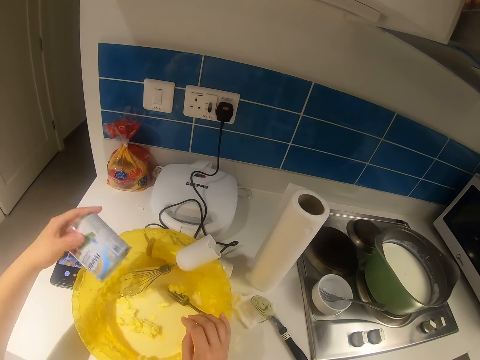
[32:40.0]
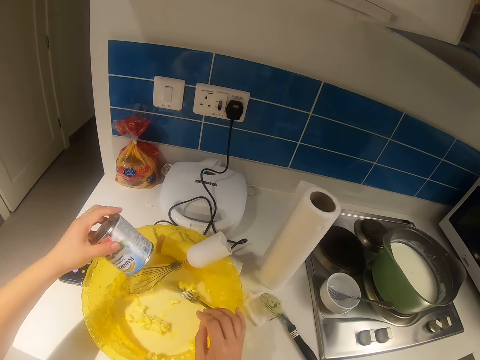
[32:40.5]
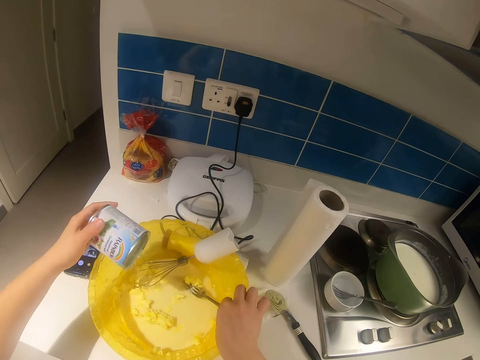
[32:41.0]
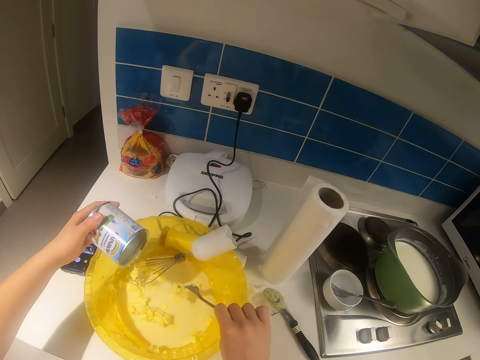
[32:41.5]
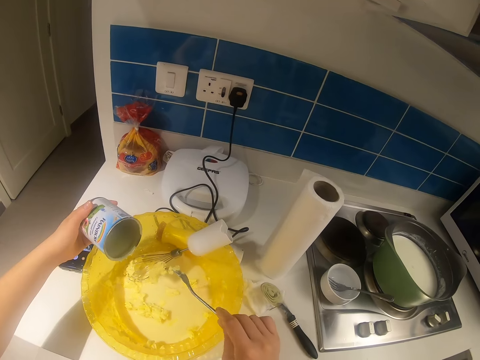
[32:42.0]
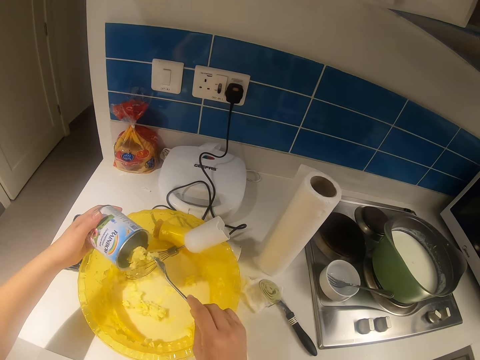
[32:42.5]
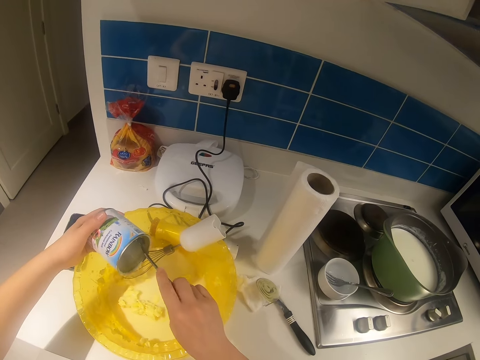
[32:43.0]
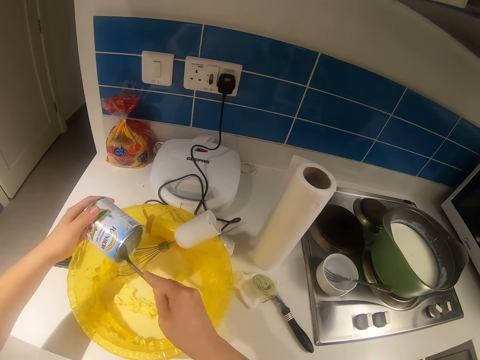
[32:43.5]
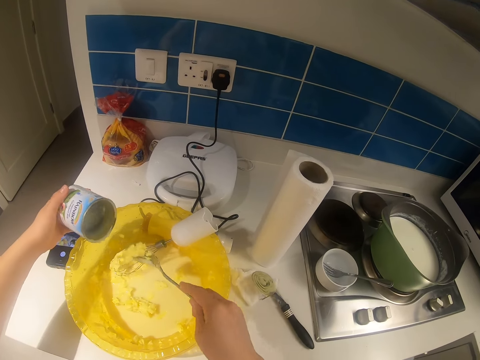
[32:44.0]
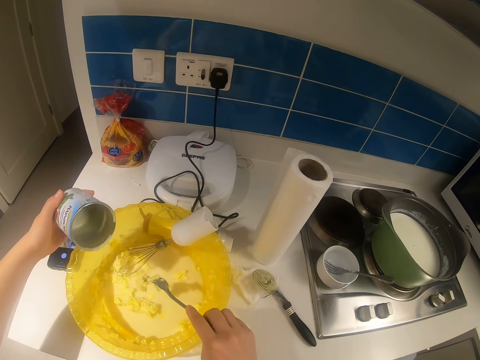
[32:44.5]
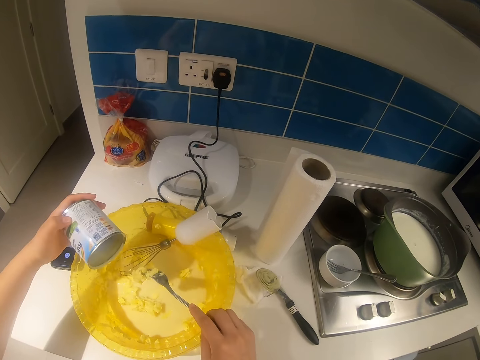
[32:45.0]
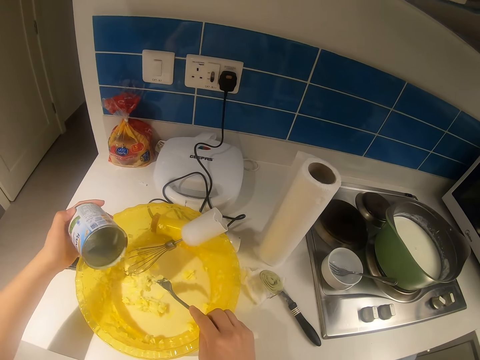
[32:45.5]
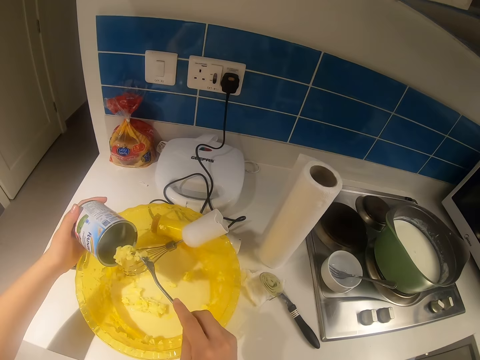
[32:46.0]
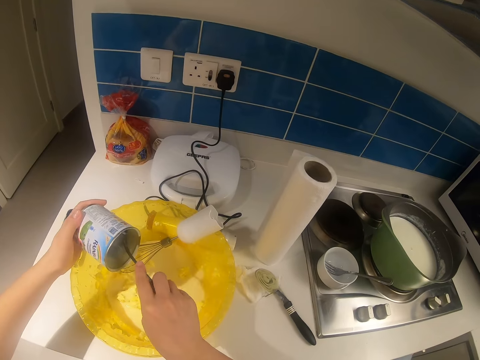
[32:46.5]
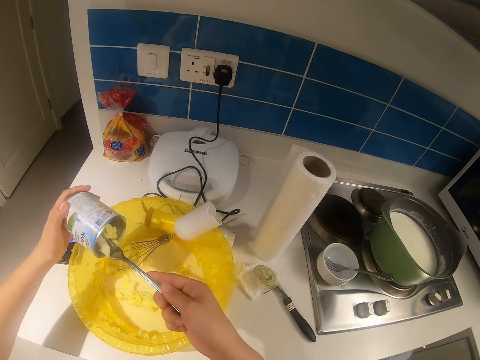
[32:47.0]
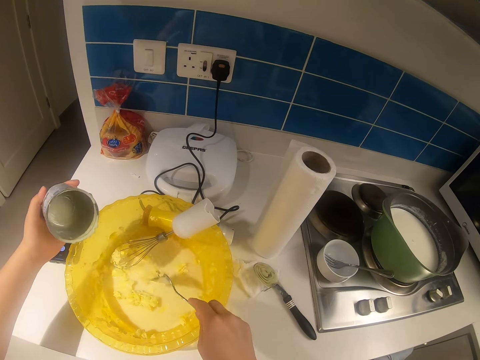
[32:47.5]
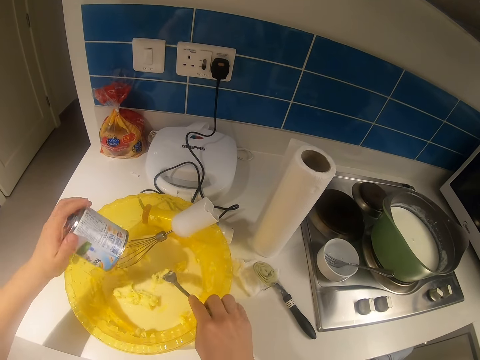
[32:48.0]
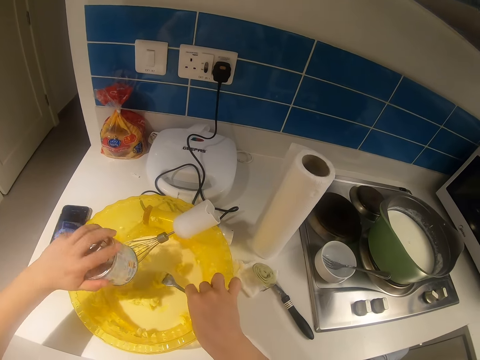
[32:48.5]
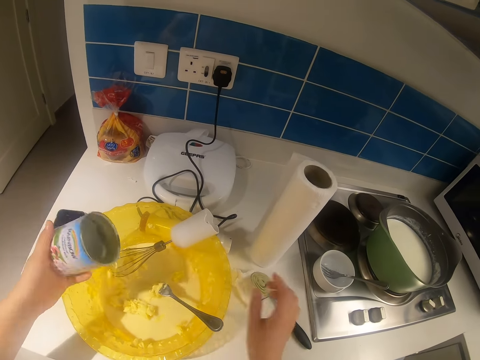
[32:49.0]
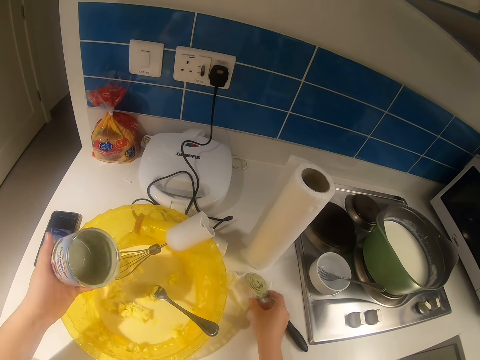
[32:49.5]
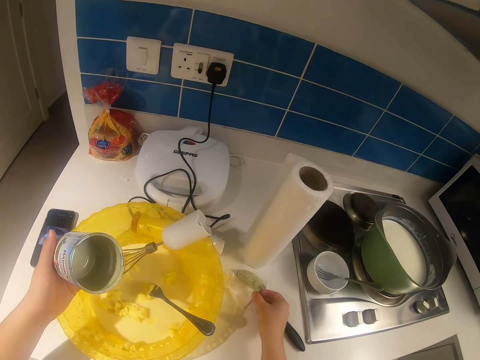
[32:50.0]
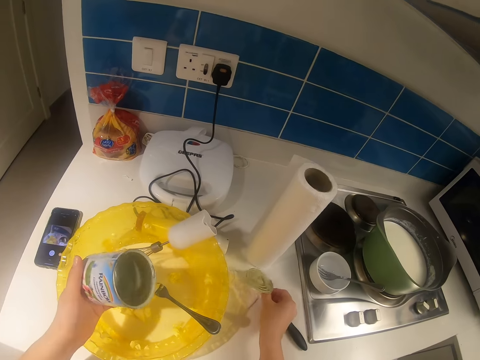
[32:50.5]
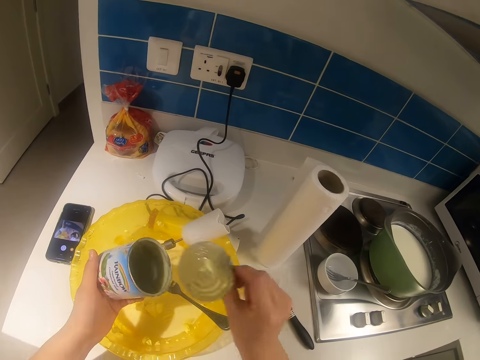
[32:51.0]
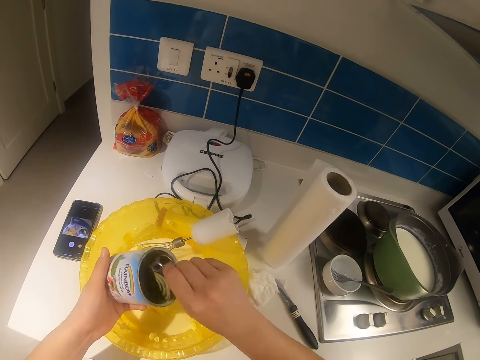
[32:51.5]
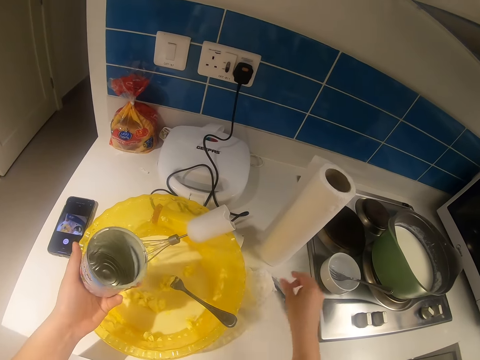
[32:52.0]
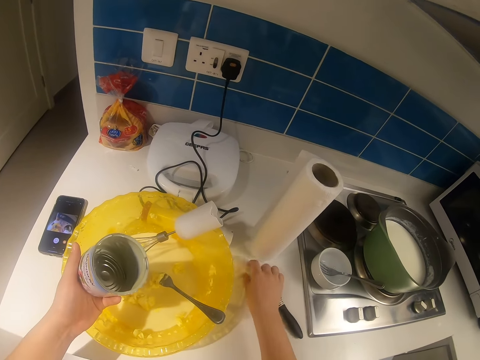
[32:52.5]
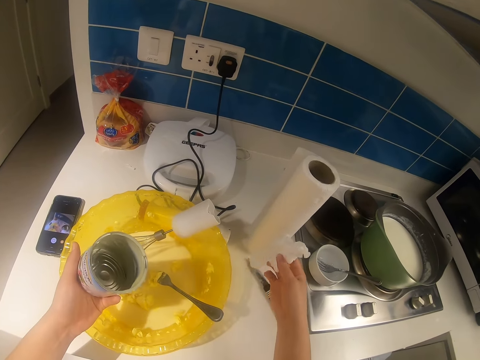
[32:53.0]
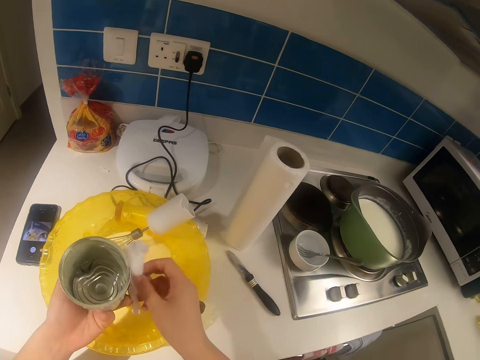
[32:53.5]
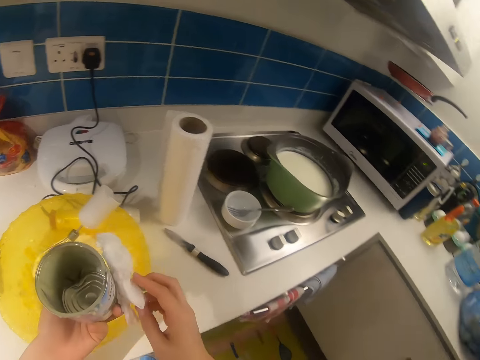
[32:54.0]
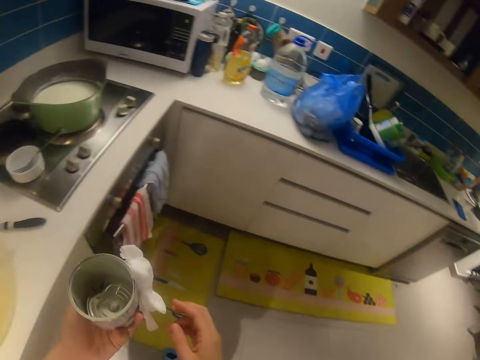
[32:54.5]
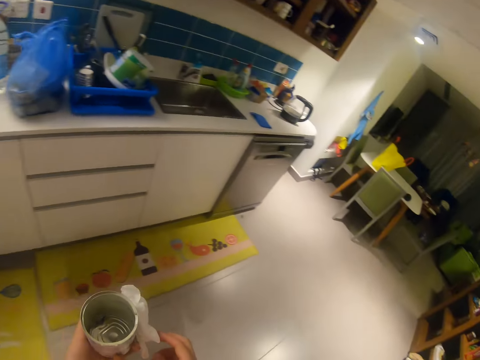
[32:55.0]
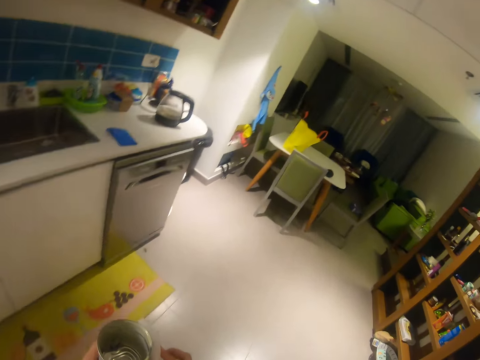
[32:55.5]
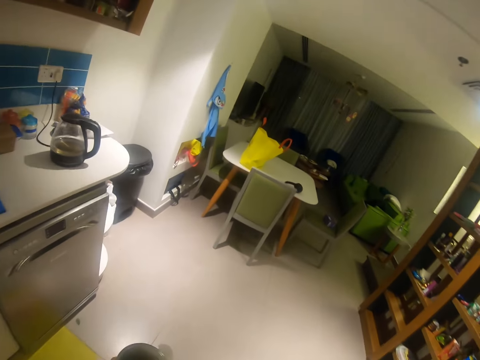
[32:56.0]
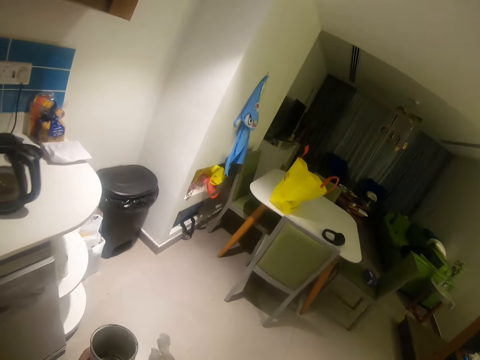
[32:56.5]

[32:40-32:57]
The camera wearer picks up the fork in the bowl with his right hand. He scoops milk or cheese from the milk tin with the fork in his right hand. He shakes the milk off the fork with his right hand. He puts the cheese on the bowl. He scoops milk from the milk tin with the fork in his right hand. He shakes the milk off the fork with his right hand. He shakes the milk tin in his left hand. He drops the fork in his right hand in the bowl. He picks up a cover of the milk tin on the kitchen slab with his right hand. He puts the cover into the milk tin with his right hand. He picks up a tissue on the kitchen slab with his right hand. He moves the tissue to his left hand. He walks towards the bin.

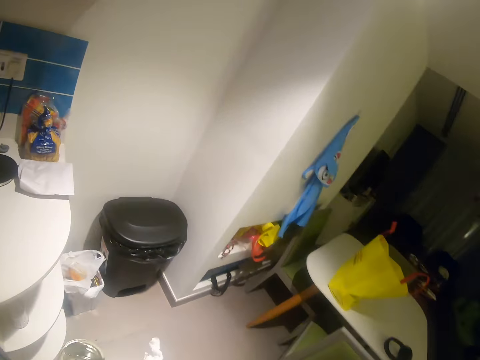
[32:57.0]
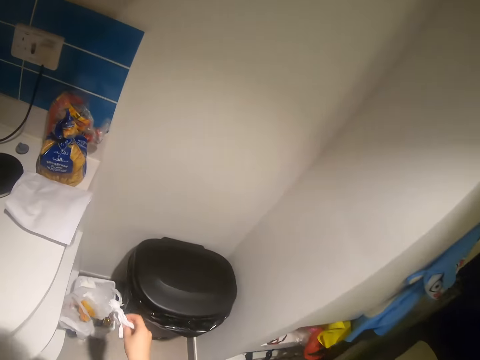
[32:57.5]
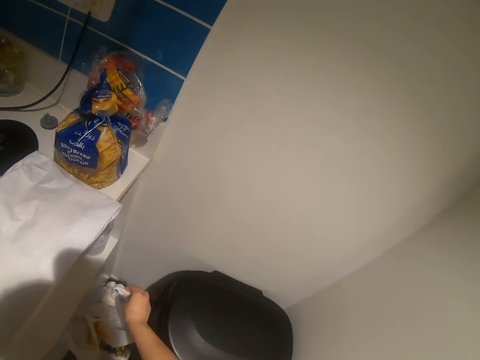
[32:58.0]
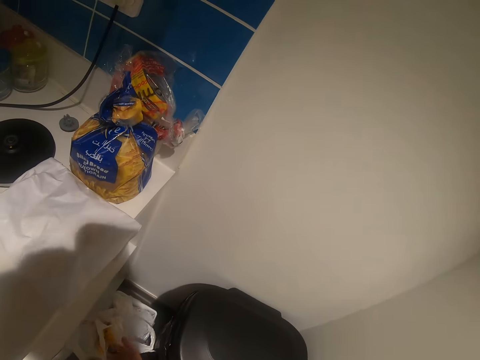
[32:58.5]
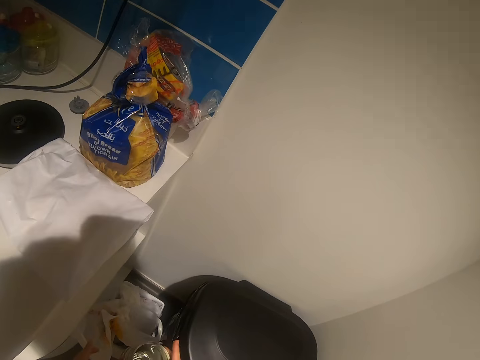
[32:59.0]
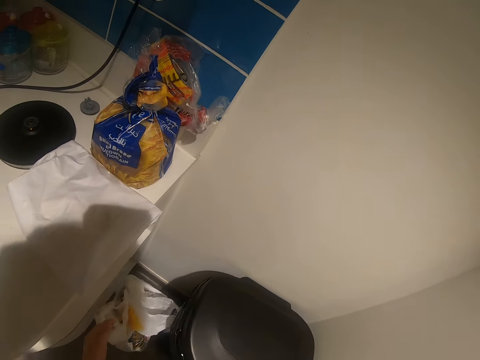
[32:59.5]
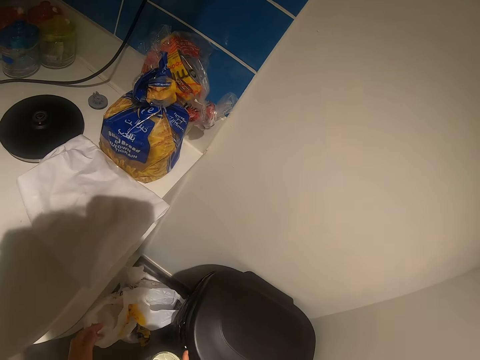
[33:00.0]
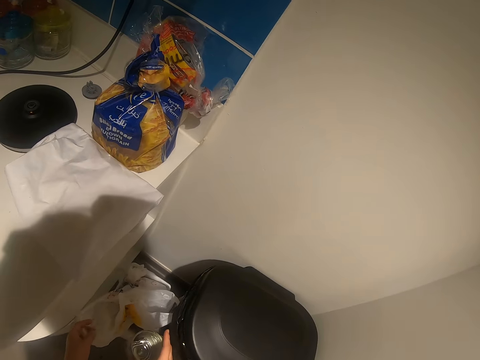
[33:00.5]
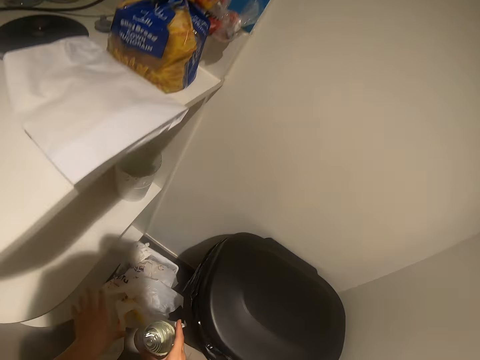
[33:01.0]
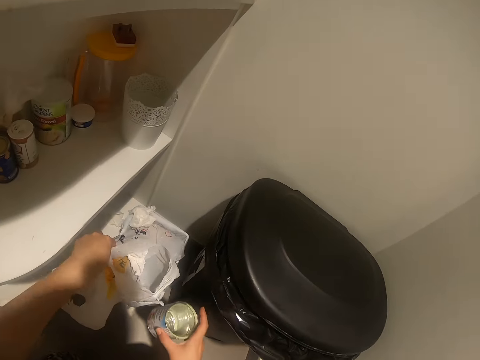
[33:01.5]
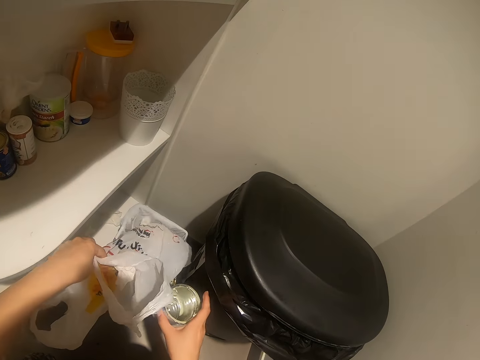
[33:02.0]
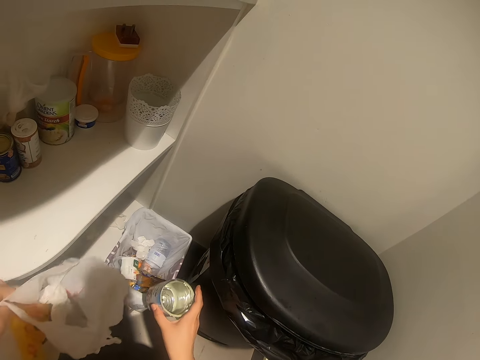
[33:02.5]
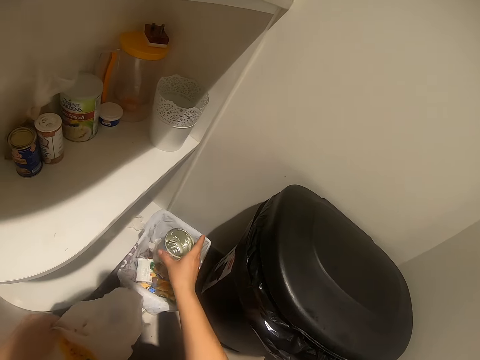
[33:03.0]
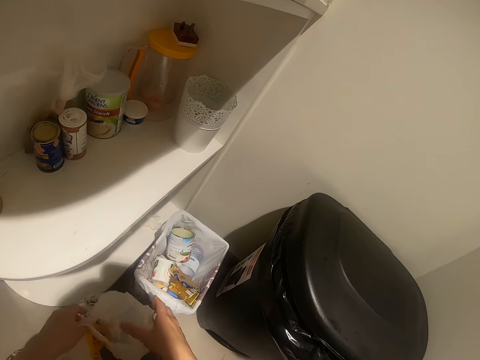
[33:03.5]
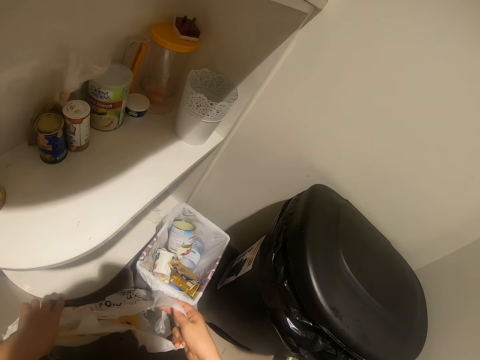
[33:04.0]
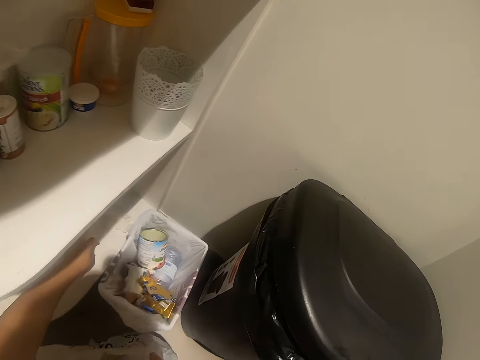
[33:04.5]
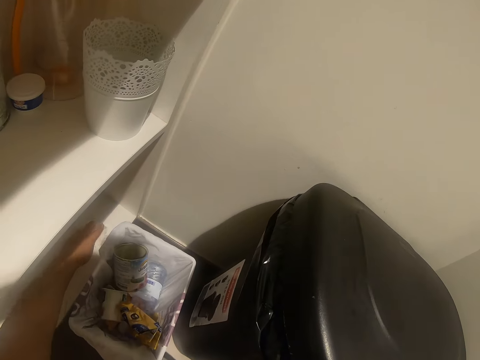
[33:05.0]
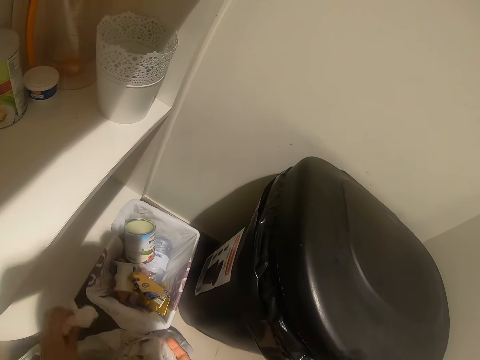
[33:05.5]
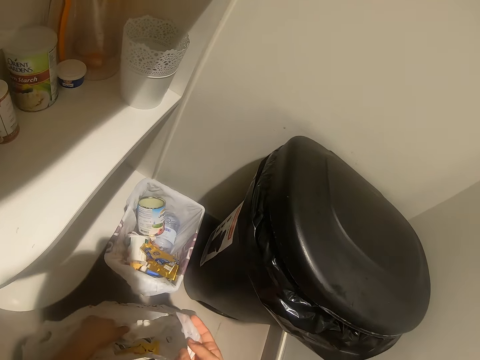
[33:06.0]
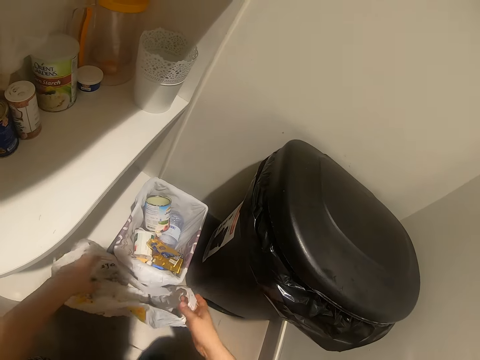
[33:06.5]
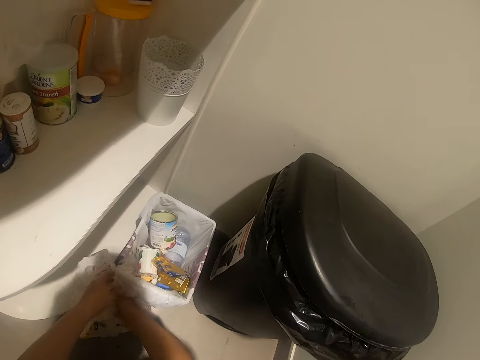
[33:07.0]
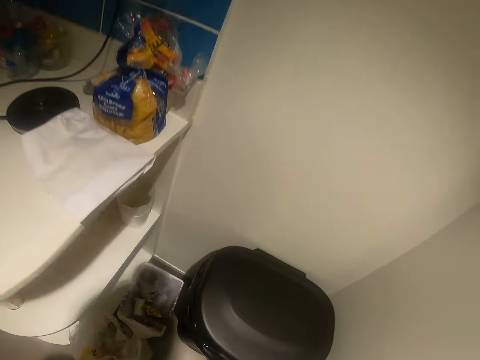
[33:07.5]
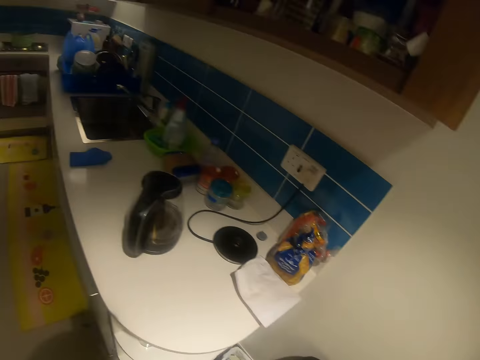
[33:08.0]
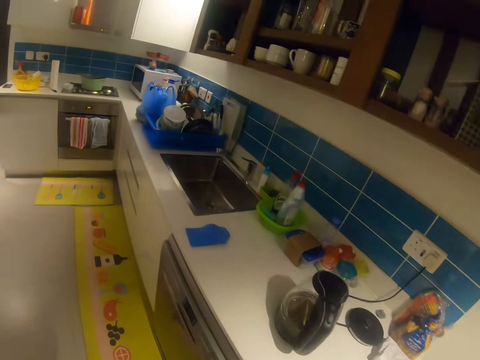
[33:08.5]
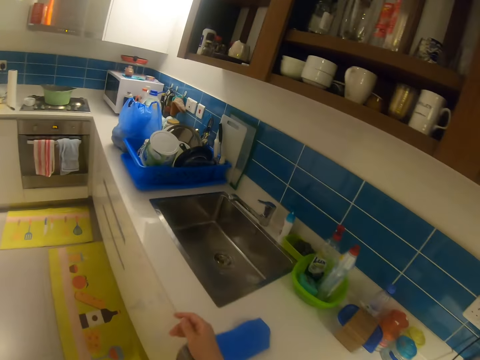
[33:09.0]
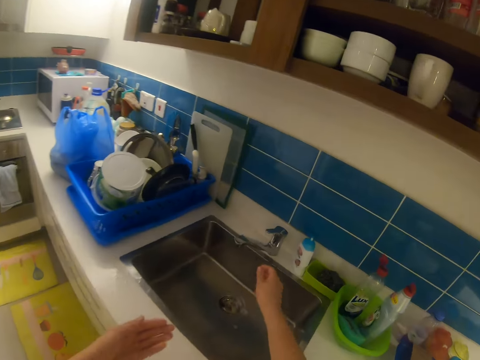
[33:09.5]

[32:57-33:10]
The camera wearer throws the tissue into the bin. He holds a nylon in the bin with his left hand. He throws the milk tin into the bin with his left hand. He picks up dirt from the shelf with his left hand. He throws the dirt into the nylon with his left hand. He keeps the nylon on the floor. He walks towards the kitchen sink.
